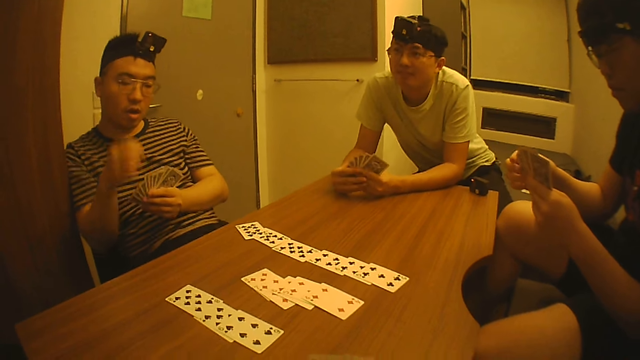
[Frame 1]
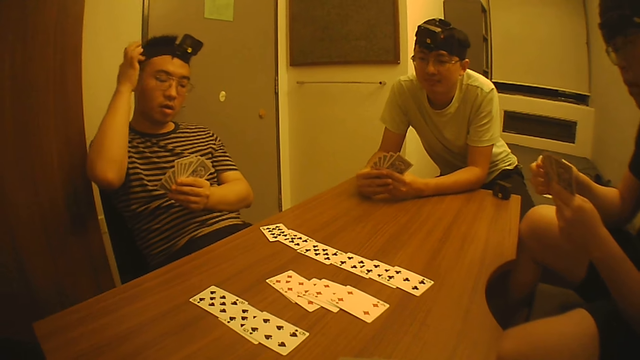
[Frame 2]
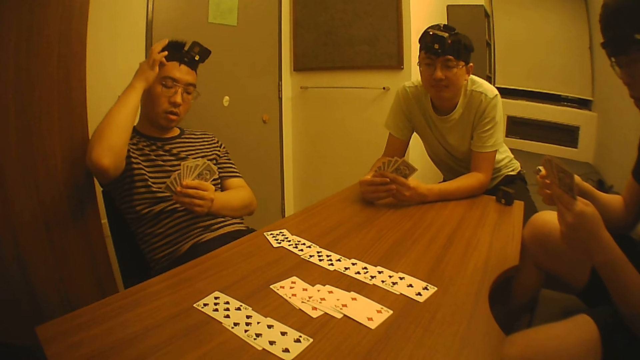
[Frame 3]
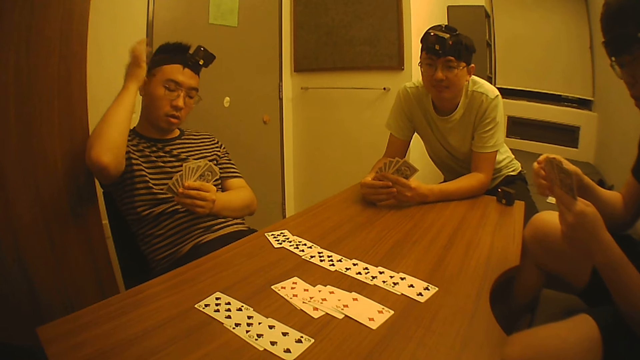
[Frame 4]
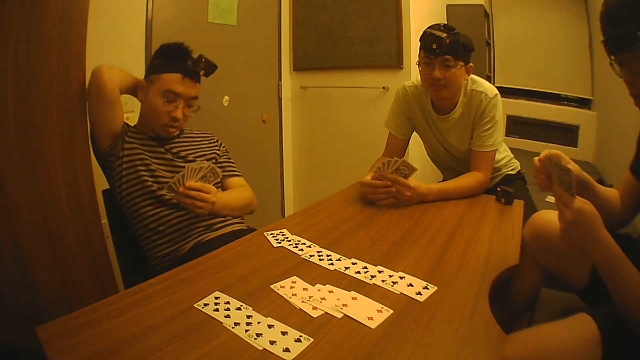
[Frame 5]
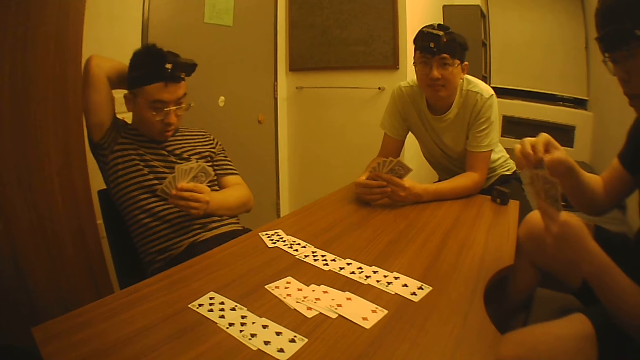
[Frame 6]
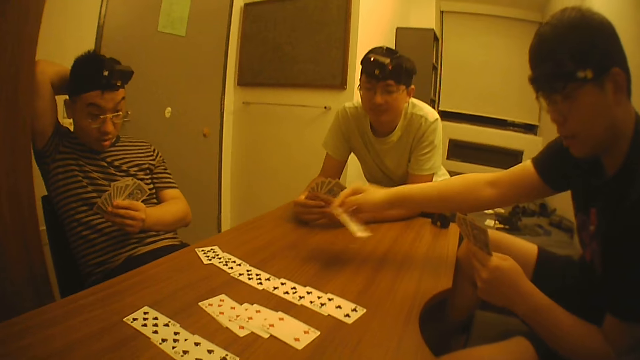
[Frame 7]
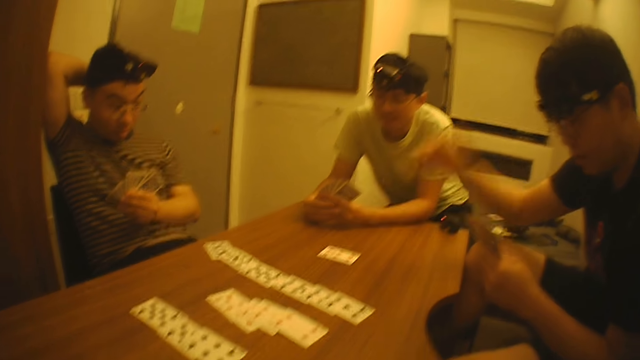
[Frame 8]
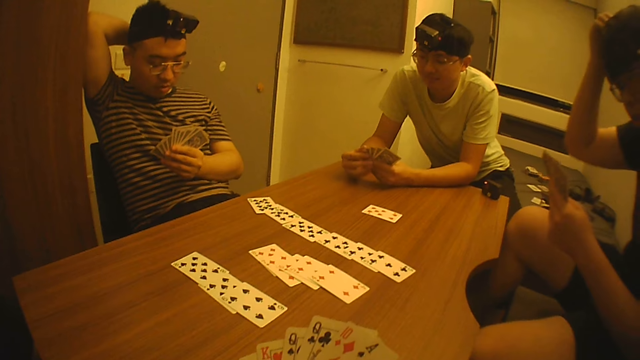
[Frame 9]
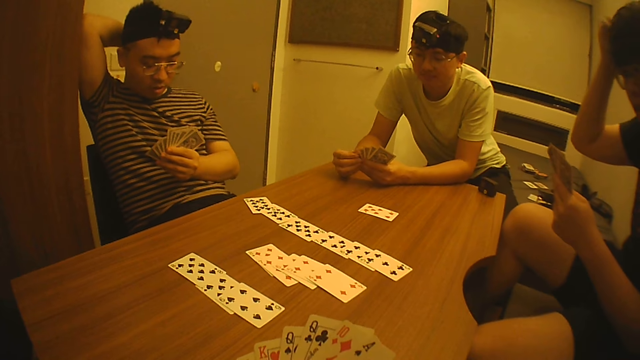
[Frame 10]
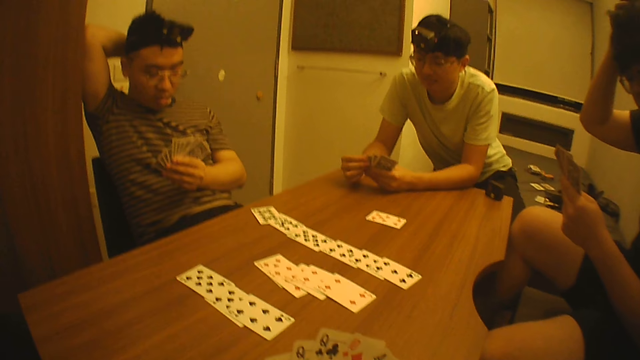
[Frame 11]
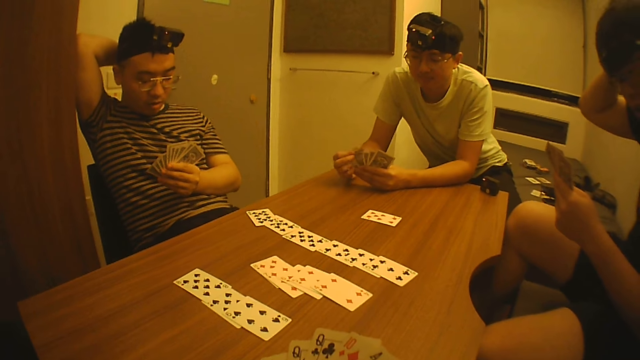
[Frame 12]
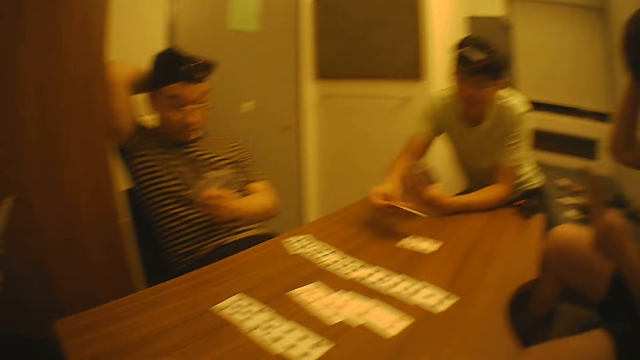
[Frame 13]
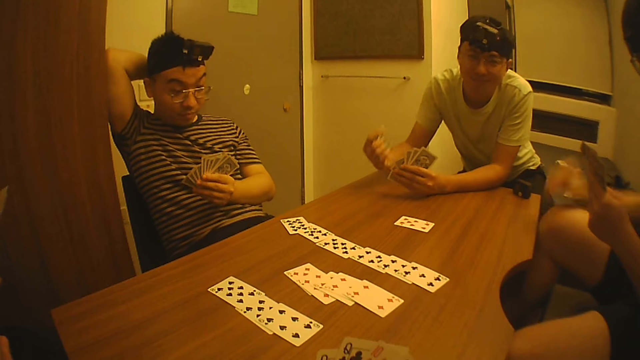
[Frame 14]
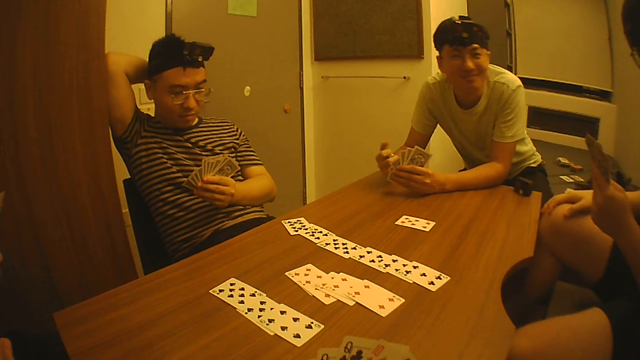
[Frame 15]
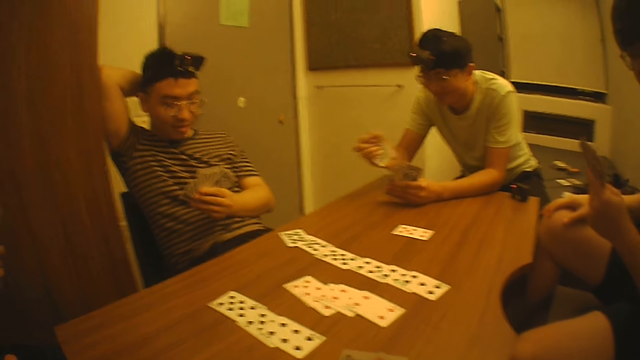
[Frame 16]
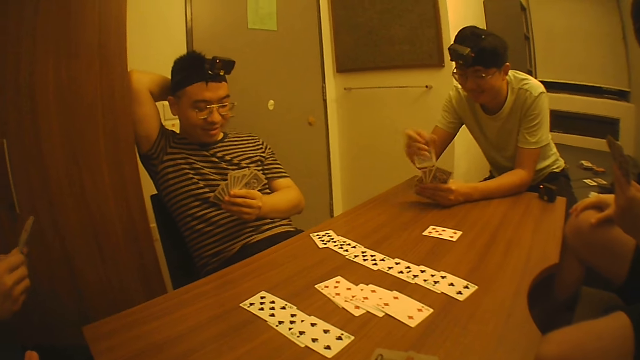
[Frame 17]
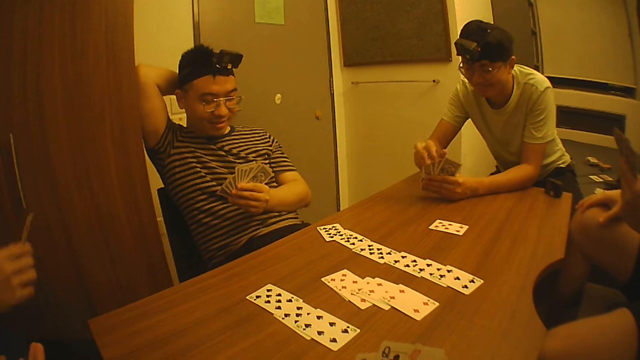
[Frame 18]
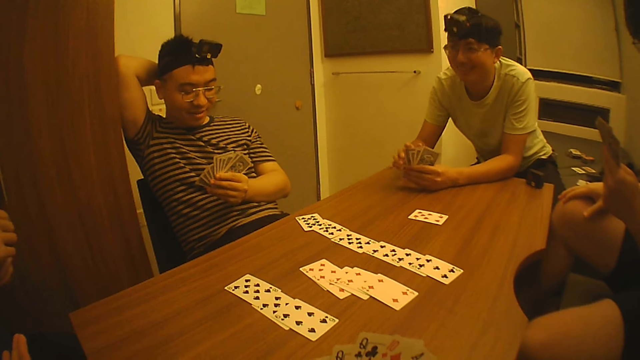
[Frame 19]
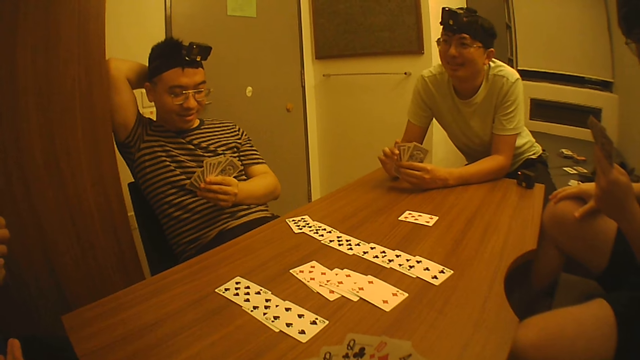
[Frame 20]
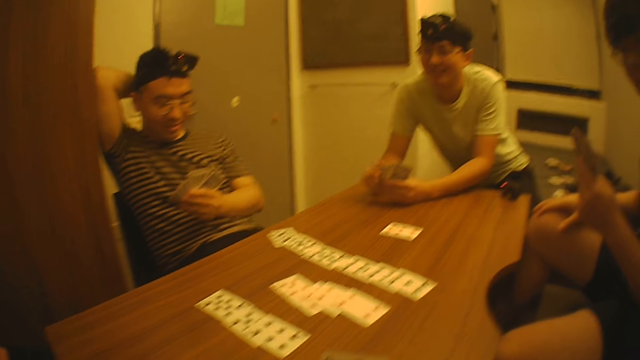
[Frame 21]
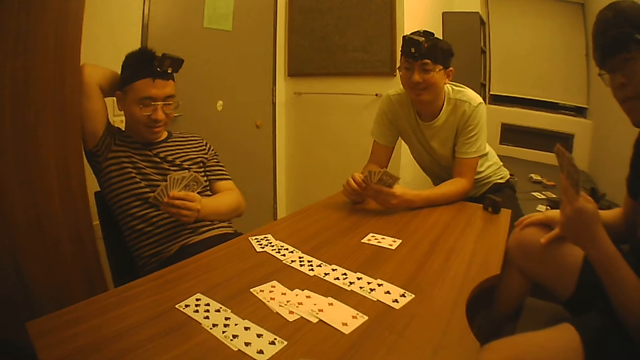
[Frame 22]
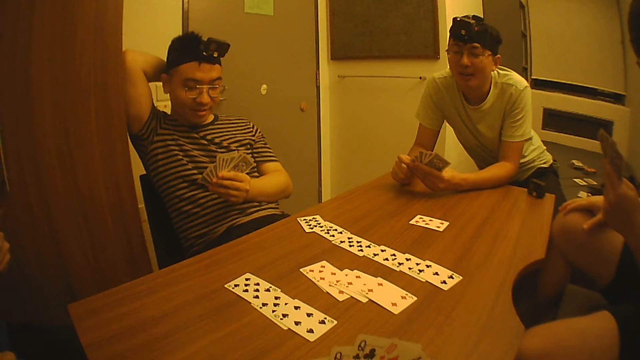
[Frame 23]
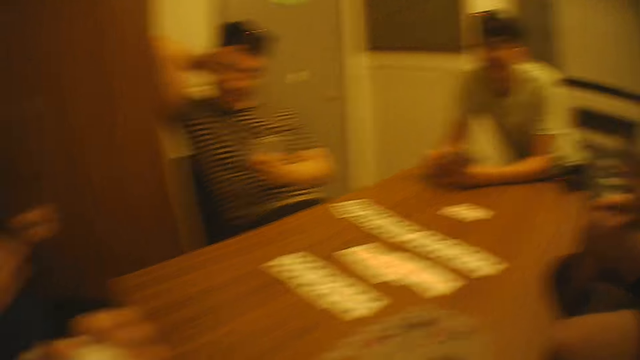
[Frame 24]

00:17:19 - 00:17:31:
A man puts a card on the table.

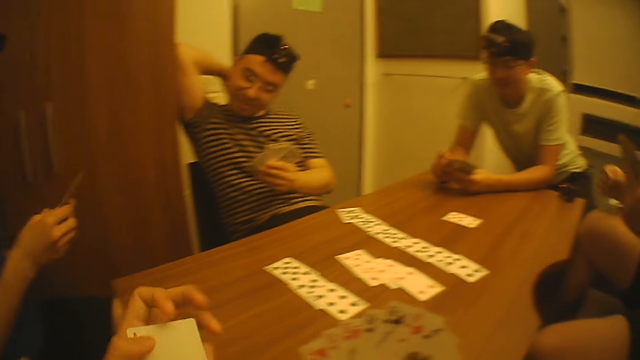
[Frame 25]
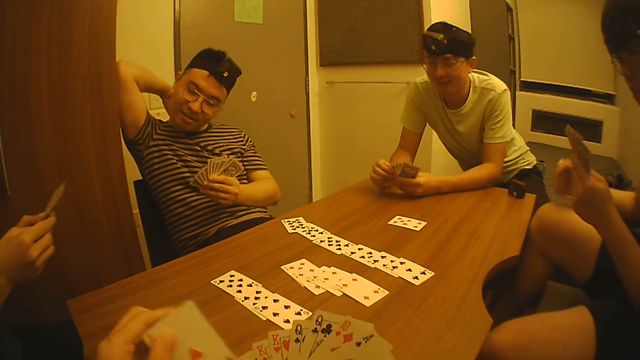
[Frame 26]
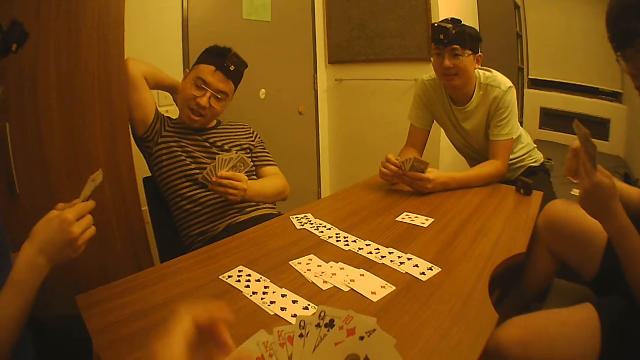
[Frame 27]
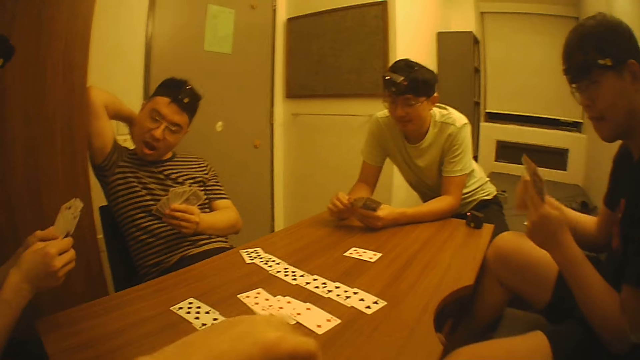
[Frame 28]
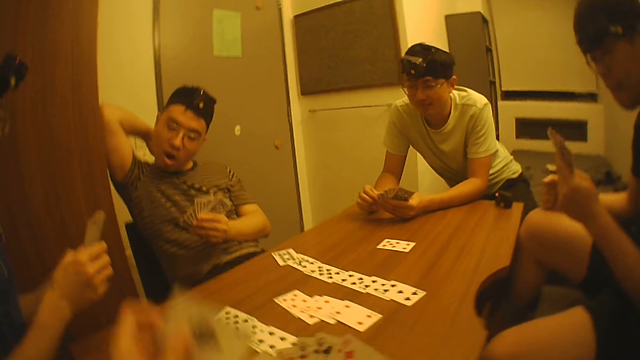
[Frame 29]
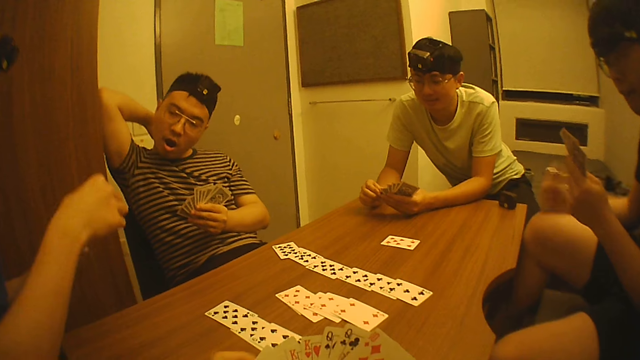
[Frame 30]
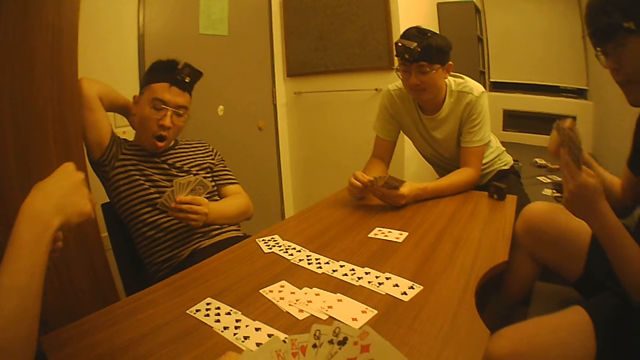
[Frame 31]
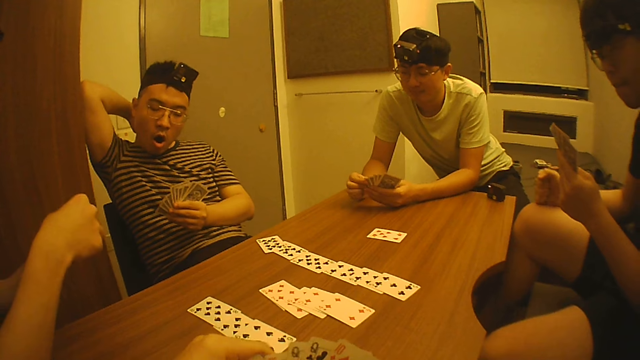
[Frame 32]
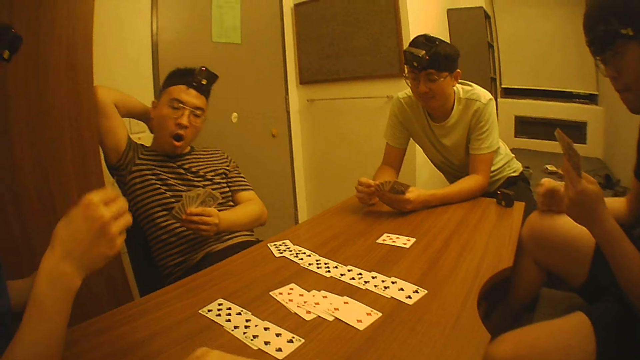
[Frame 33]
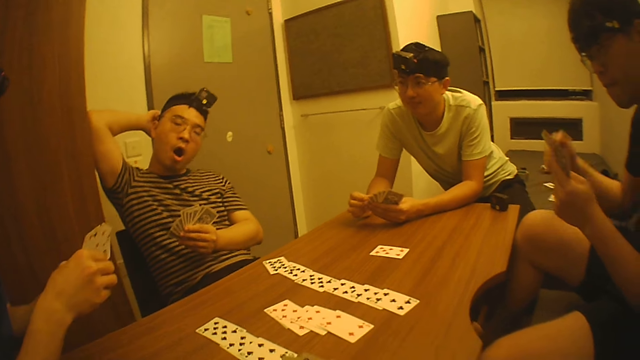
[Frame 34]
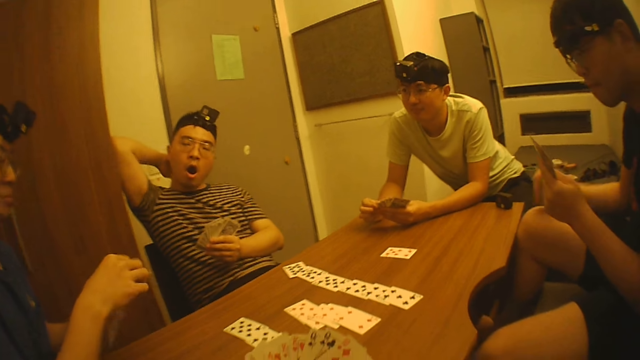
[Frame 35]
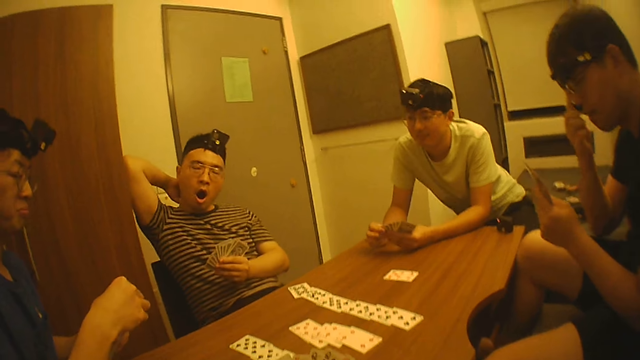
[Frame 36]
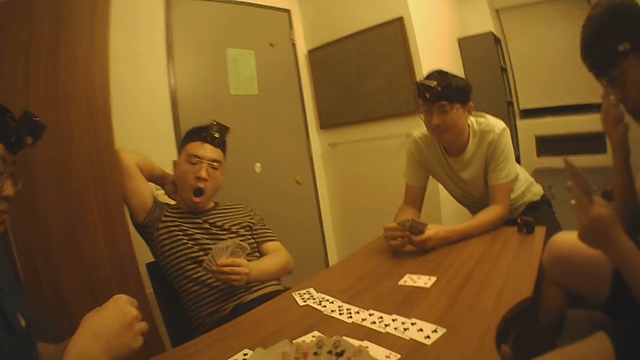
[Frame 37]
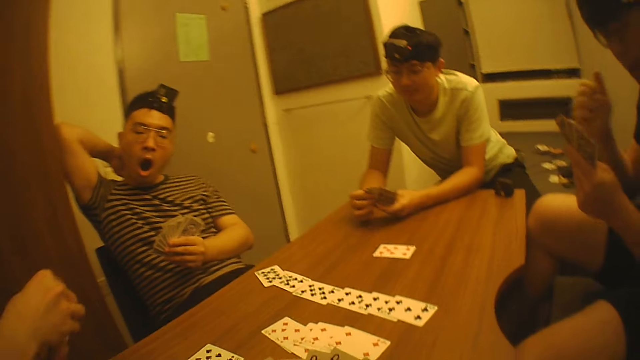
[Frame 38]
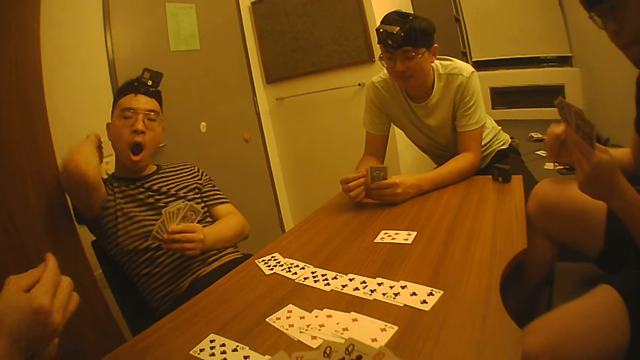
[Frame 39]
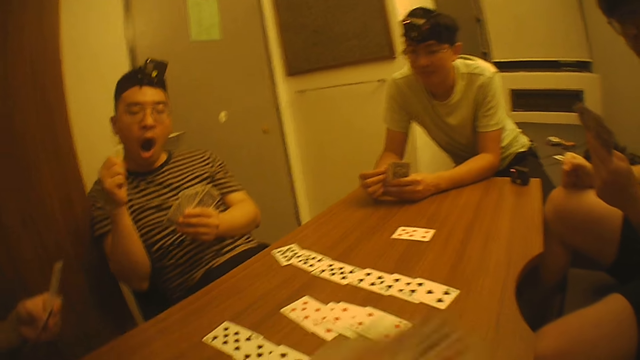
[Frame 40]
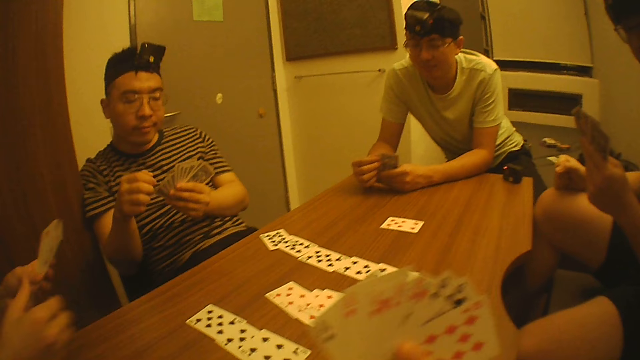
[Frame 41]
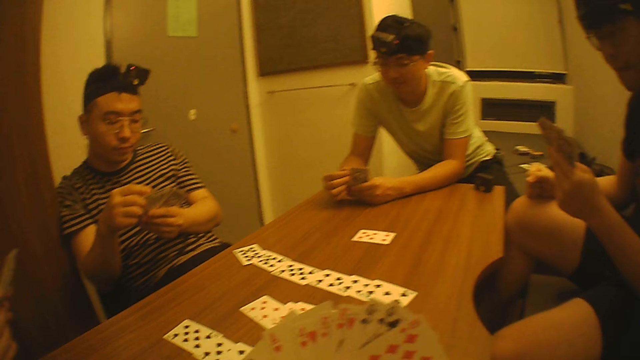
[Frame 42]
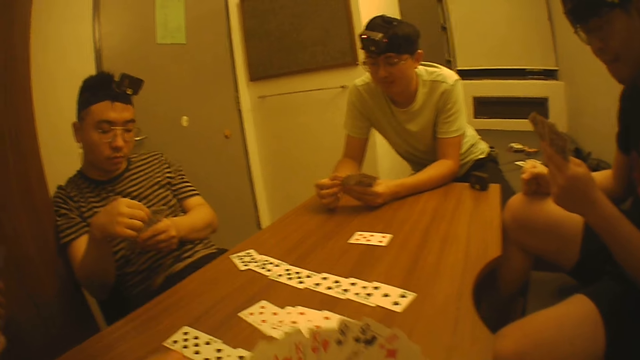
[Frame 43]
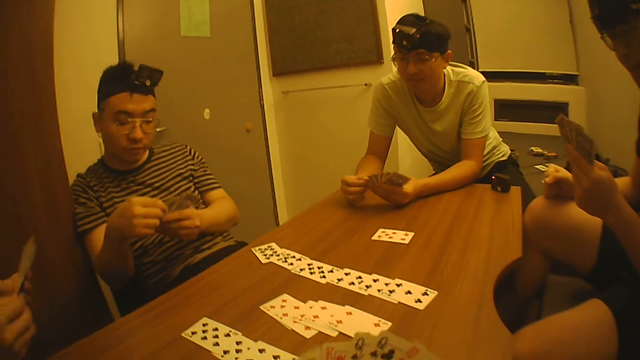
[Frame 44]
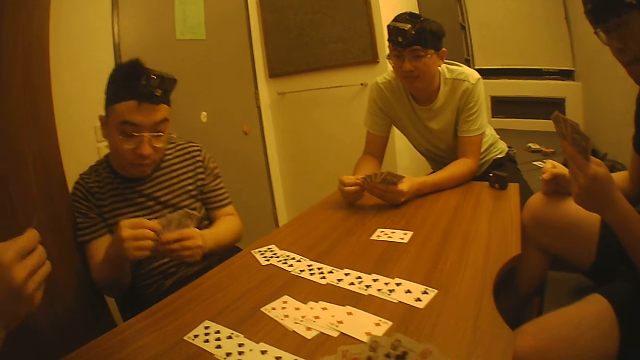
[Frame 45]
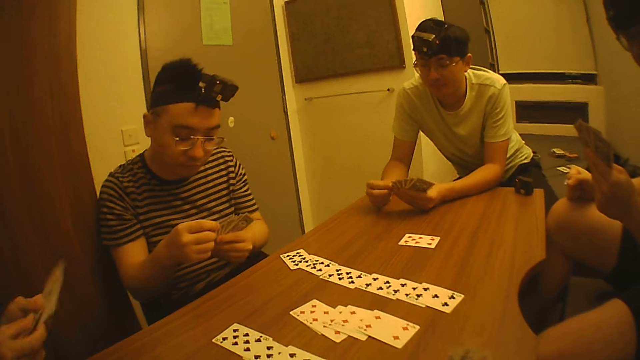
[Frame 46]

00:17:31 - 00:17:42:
The camera wearer inspects the cards in his hands.
